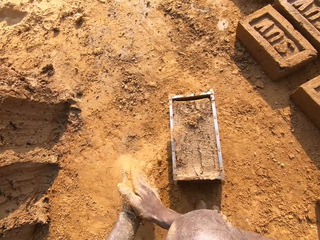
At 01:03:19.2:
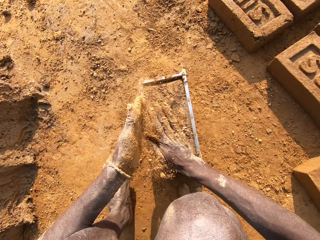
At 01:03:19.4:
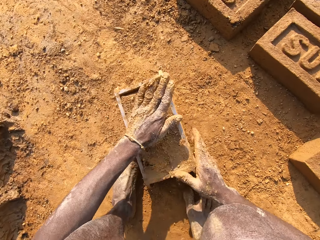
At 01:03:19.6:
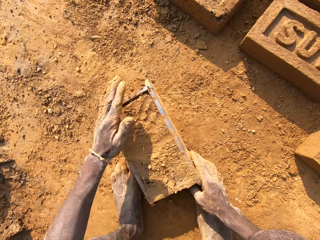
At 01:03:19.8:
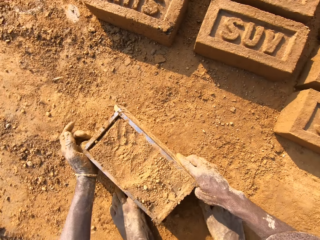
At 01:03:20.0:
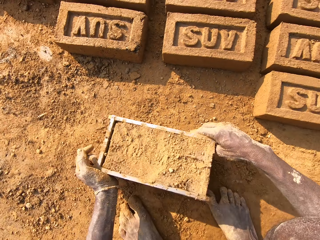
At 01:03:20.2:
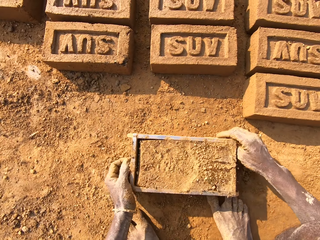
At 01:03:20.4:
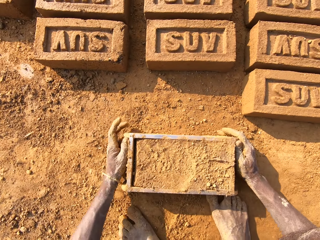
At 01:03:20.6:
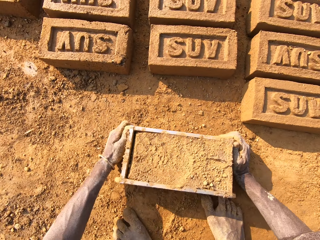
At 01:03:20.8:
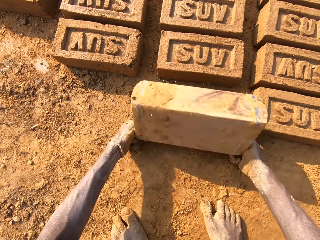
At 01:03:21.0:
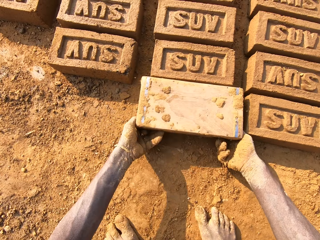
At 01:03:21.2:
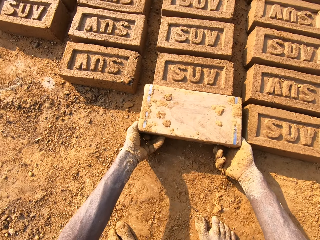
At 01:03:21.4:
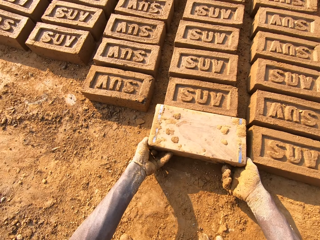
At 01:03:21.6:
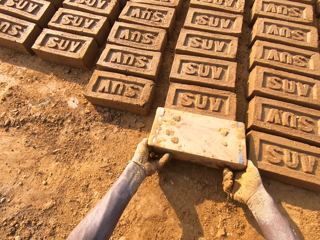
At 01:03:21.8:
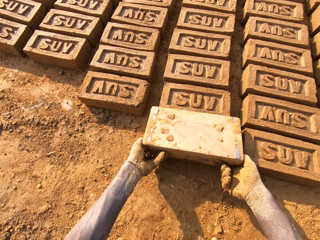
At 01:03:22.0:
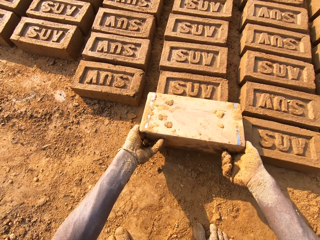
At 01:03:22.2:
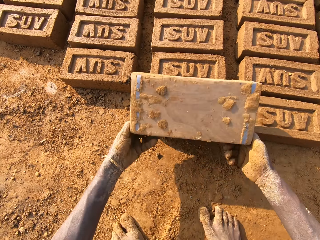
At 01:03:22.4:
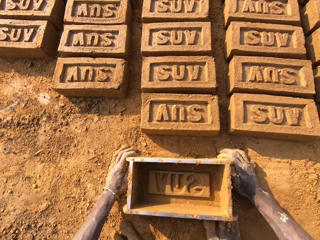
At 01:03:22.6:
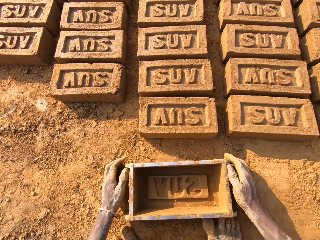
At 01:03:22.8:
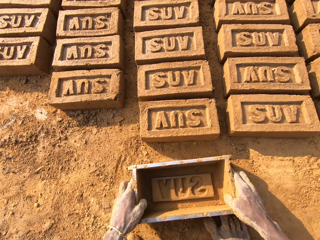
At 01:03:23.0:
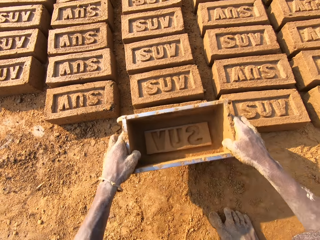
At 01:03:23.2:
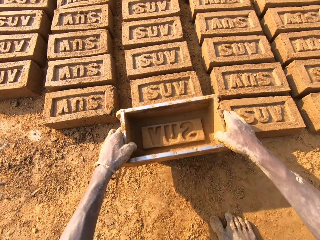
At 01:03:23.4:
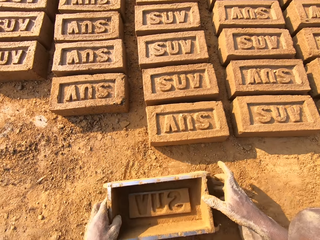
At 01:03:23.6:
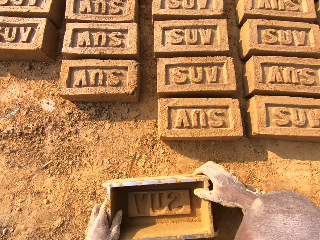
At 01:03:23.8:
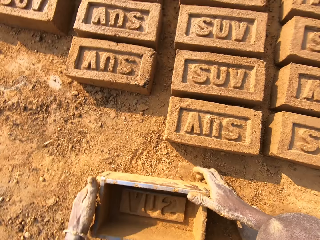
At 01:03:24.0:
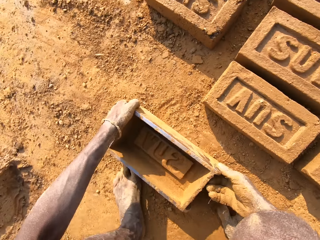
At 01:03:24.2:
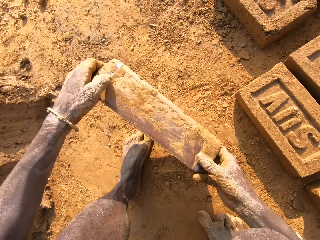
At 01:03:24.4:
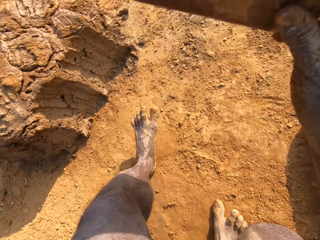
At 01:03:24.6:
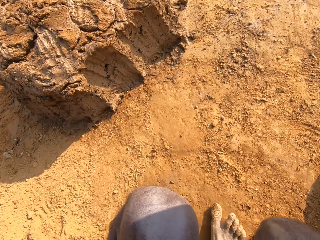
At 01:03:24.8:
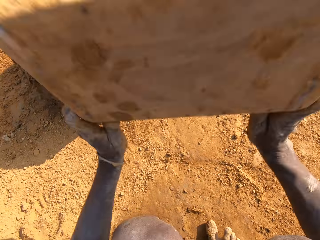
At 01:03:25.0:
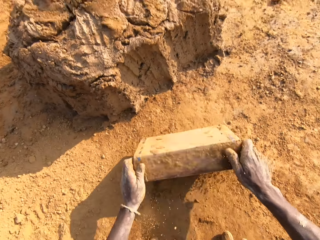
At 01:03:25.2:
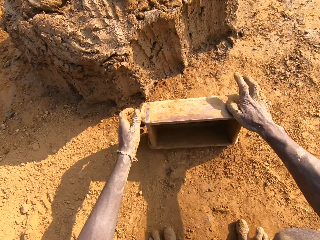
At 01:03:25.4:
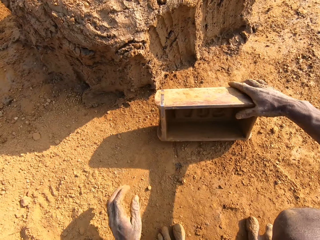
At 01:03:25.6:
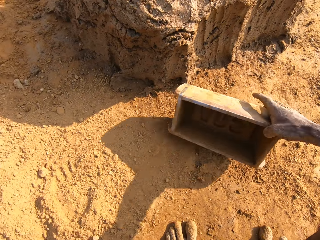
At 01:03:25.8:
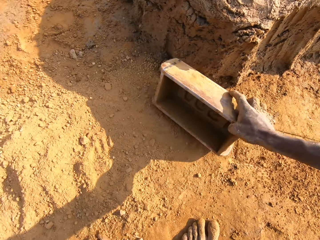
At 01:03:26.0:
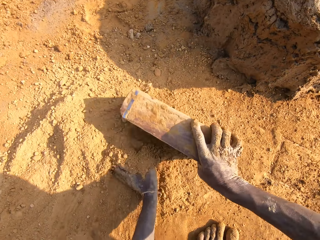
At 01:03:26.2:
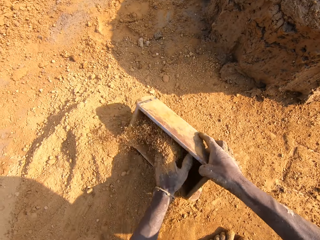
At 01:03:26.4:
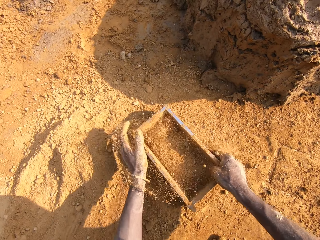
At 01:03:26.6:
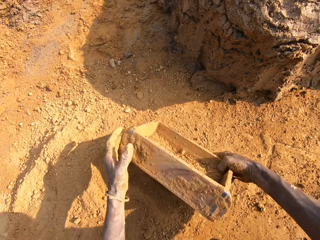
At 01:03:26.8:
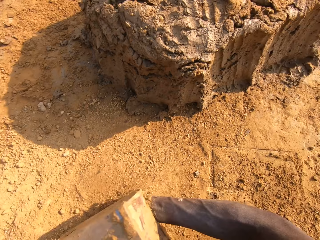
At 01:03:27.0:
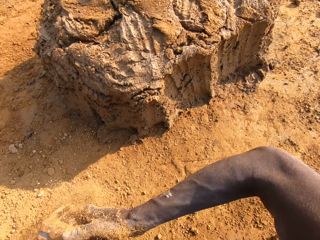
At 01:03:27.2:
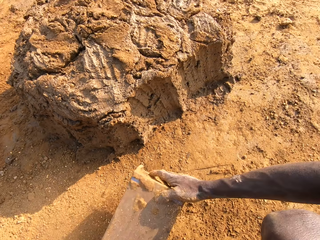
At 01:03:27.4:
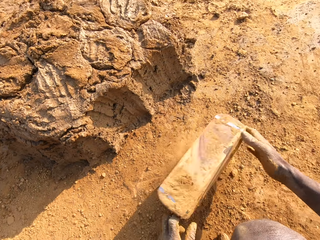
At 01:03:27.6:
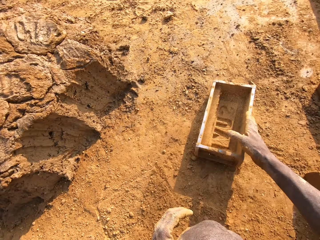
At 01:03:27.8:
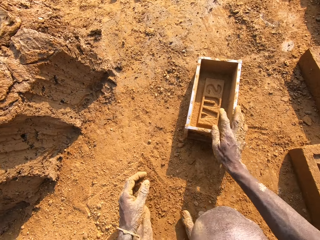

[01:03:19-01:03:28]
The camera wearer rubs his hands against each other. He pats the clay or mud in the brick mould with his left hand. He pulls his hand off the mud. He lifts the wooden brick mould off the ground and puts the wooden brick mould on the ground. He turns the brick mould over. He removes the brick mould from the clay. He drops the brick mould on the ground. He lifts the wooden brick mould off the ground, puts the wooden brick mould on the bricks and puts the wooden brick mould on the ground. He flips the wooden brick mould and lifts the wooden brick mould. He hits the brick mould on the ground. He flips the wooden brick mould and picks the wooden brick mould from the ground. He packs sand into the brick mould with his left hand. He holds the wooden brick mould in his hands. He turns the brick mould over. He empties the sand from the wooden brick mould. He drops the brick mould on the ground.

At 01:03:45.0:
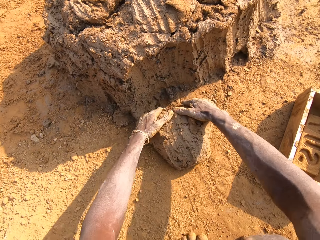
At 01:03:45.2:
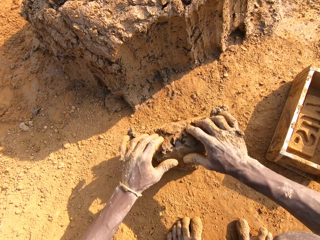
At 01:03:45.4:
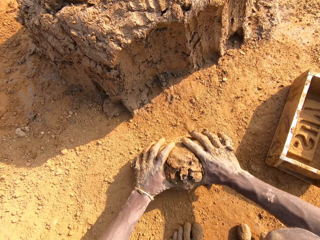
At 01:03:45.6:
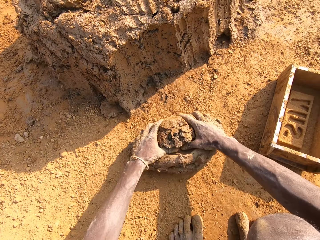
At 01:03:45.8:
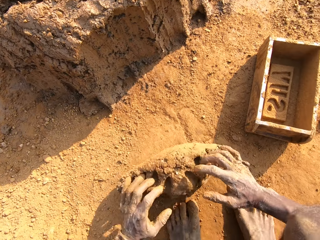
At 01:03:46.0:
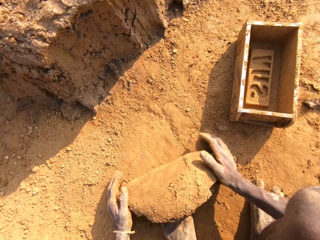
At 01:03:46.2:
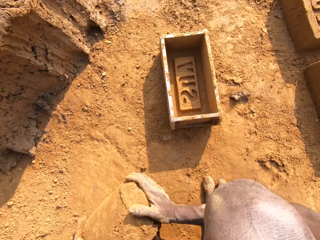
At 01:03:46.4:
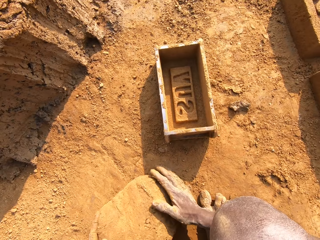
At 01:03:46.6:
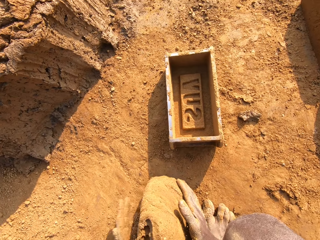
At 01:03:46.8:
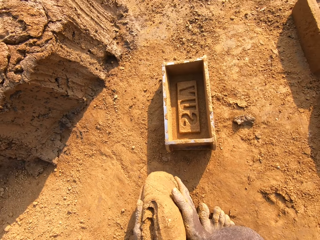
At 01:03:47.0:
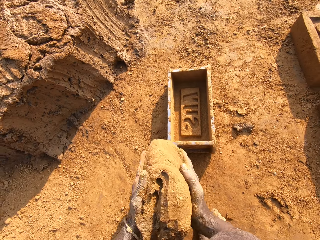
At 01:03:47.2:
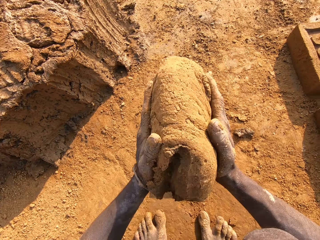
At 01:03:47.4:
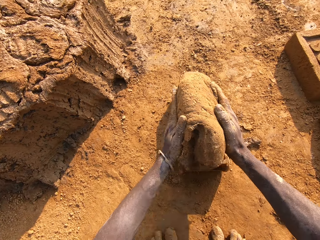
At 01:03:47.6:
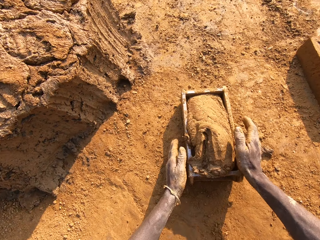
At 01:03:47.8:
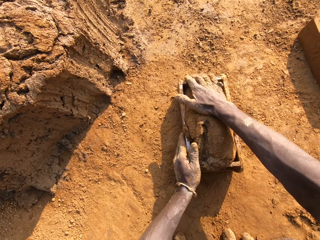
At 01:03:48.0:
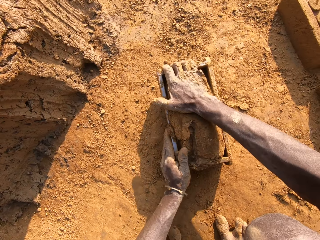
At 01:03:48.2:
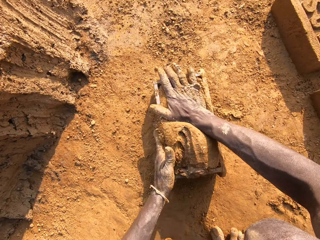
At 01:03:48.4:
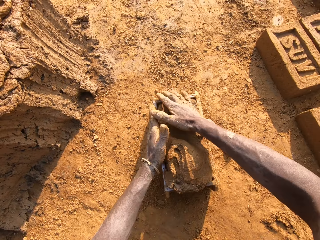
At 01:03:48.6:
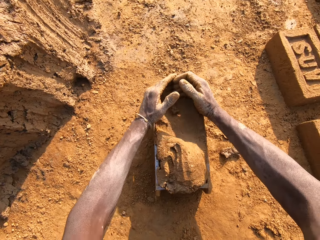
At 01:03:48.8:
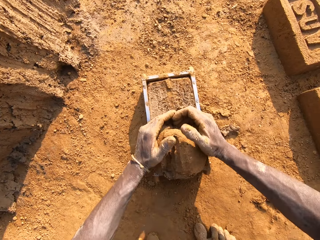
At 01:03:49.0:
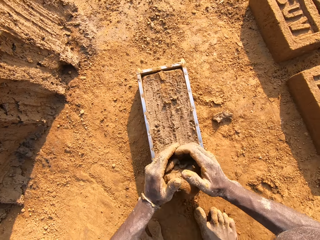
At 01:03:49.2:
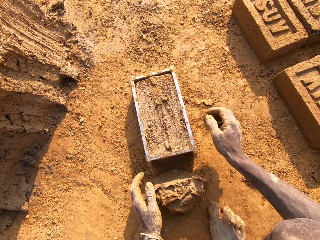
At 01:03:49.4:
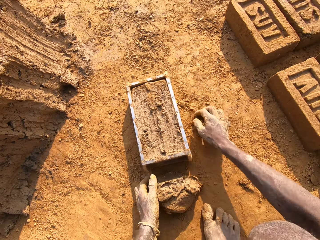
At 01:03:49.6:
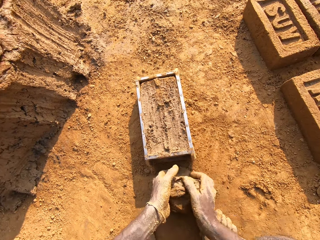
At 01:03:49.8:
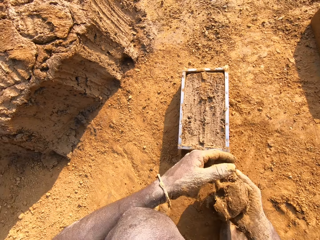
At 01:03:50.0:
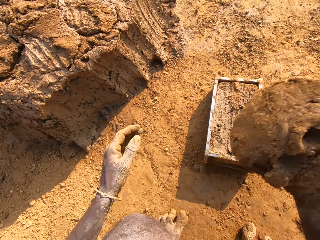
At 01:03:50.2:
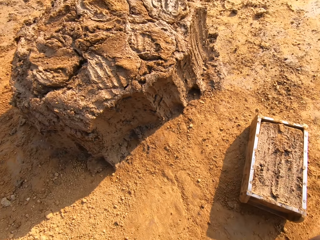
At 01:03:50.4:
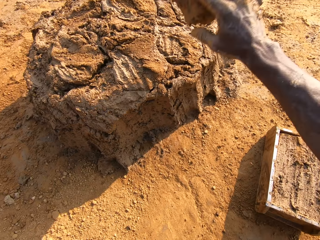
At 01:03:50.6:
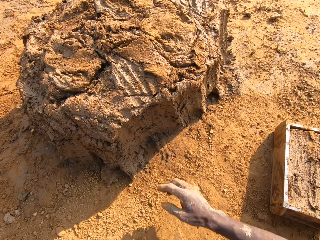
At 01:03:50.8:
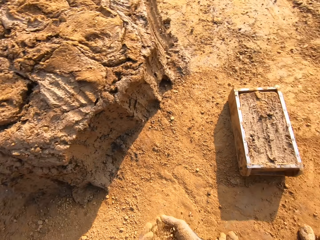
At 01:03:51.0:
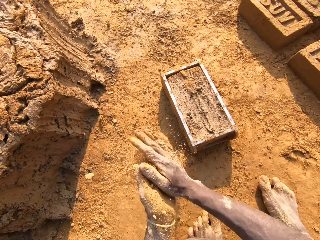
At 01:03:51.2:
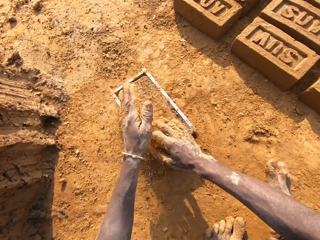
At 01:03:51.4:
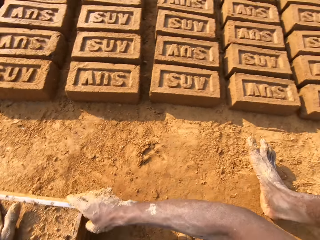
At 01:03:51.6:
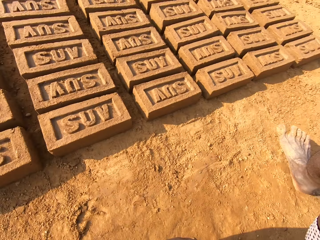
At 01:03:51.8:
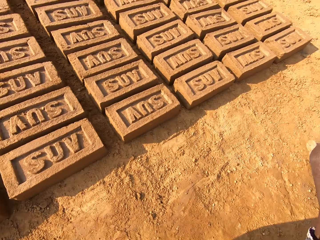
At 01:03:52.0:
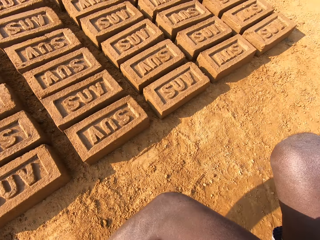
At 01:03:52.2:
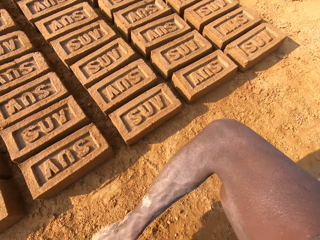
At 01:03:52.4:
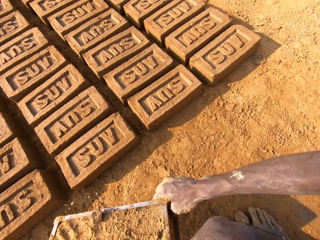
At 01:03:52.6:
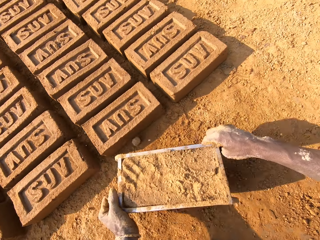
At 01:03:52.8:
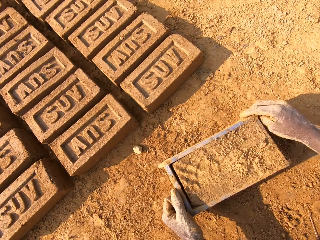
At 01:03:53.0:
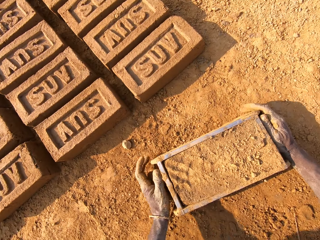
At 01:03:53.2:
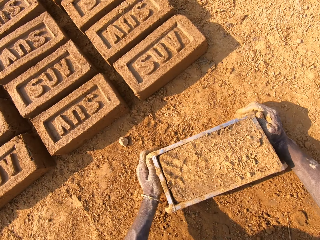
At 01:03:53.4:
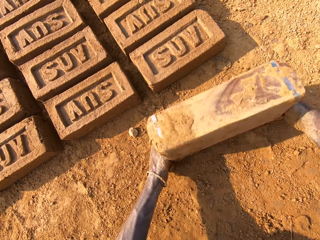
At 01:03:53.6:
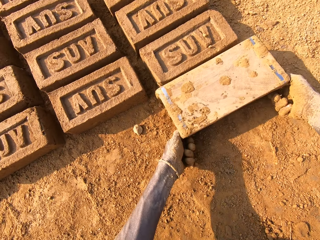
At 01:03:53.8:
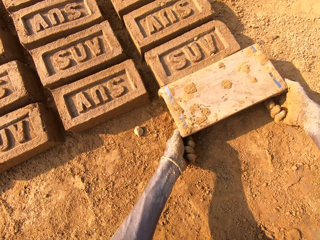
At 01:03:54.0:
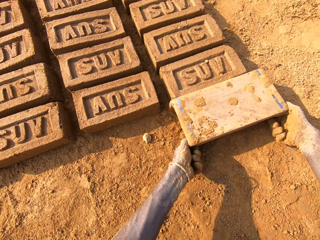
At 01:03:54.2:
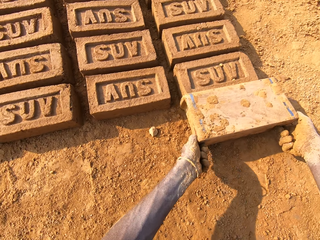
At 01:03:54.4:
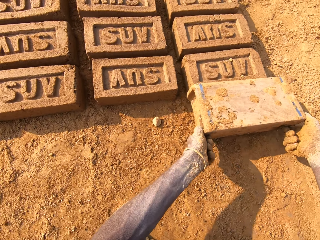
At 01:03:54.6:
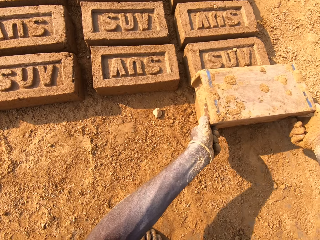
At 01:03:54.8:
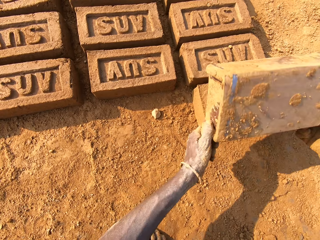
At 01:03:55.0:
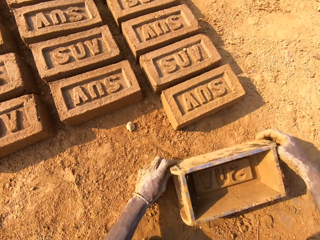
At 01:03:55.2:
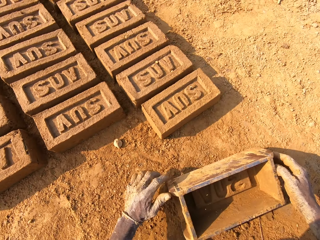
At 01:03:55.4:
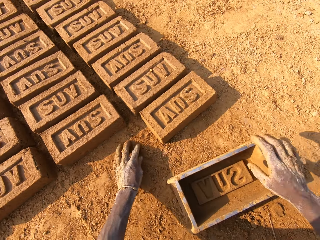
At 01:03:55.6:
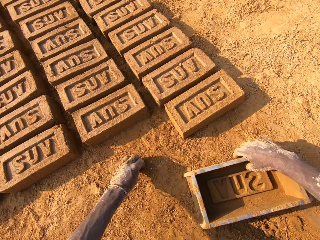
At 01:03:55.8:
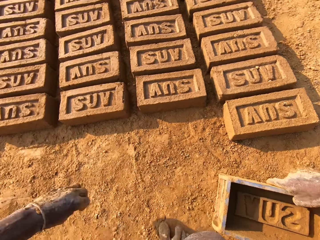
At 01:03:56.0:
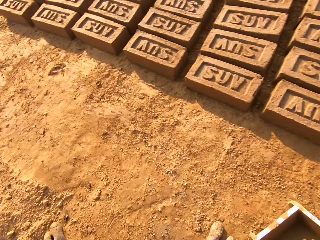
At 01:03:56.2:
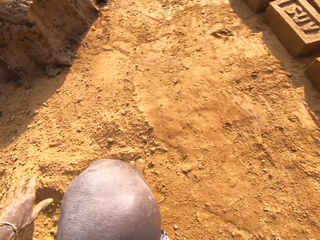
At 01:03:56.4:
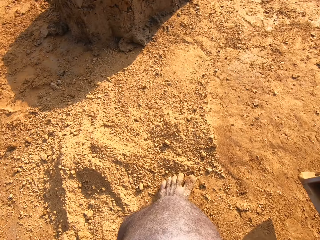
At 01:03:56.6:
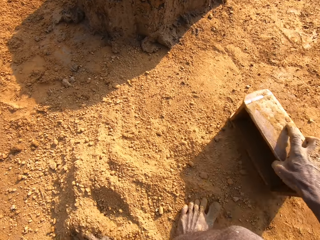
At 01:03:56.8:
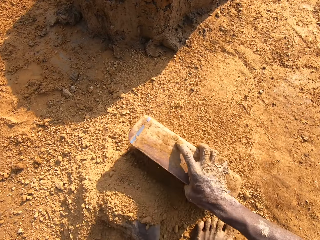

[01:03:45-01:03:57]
The camera wearer mixes the mud or clay with sand. He presses the clay together with both hands. He lifts the mud off the ground. He throws the clay into the brick mould. He hits the wooden brick mould against the ground. He cuts the mud with his hands. He packs excess clay from the mould with both hands. He puts the mud on the ground, holds the ground, lifts the mud off the ground and pulls his hand off the mud. He throws the excess clay on the clay pile. He rubs his hands against each other. He drags the brick mould with his right hand. He puts the wooden brick mould on the ground. He turns the brick mould over. He removes the brick mould from the clay. He drops the brick mould on the ground. He picks a stone and throws the stone.
